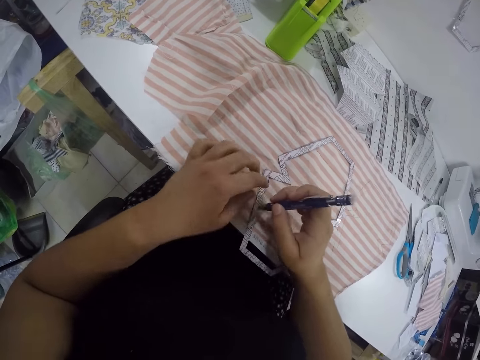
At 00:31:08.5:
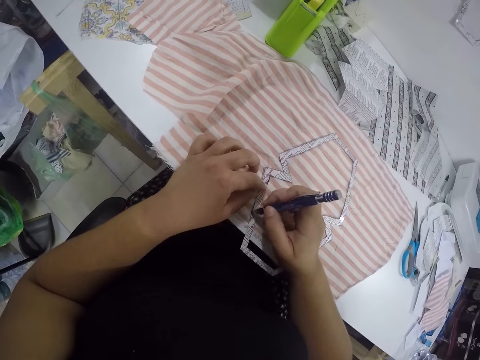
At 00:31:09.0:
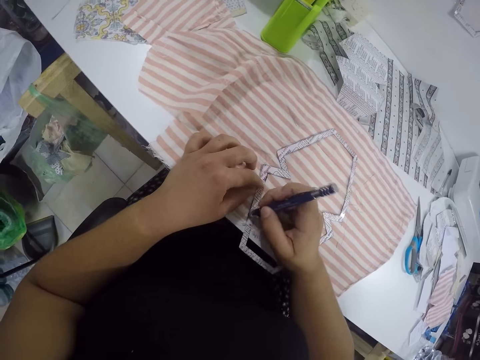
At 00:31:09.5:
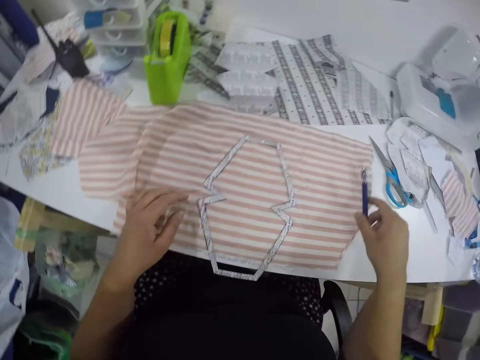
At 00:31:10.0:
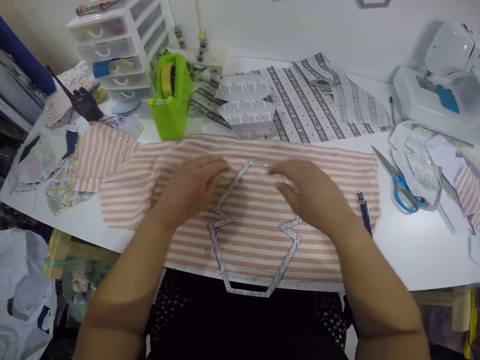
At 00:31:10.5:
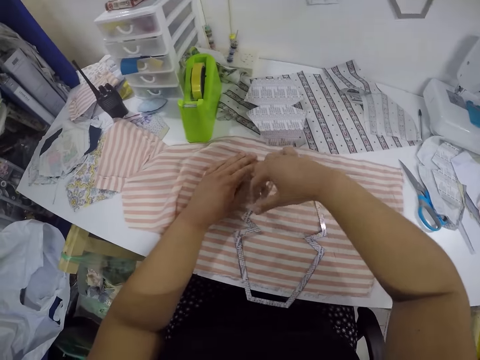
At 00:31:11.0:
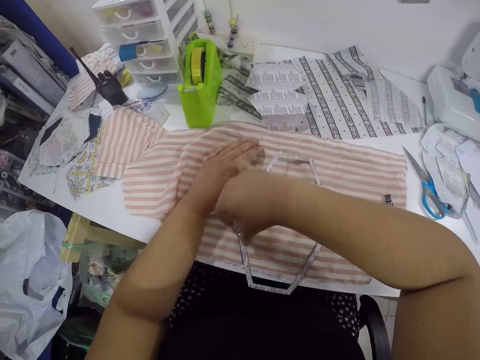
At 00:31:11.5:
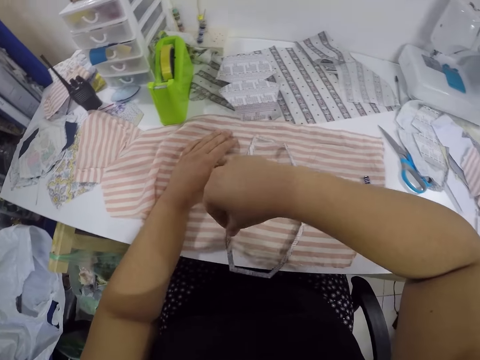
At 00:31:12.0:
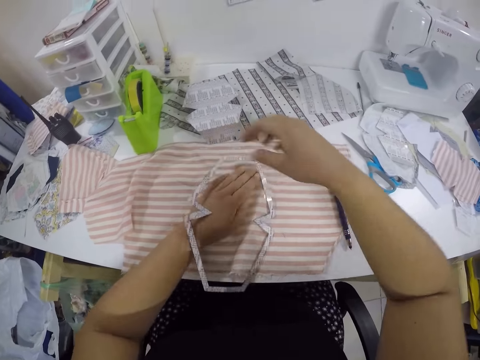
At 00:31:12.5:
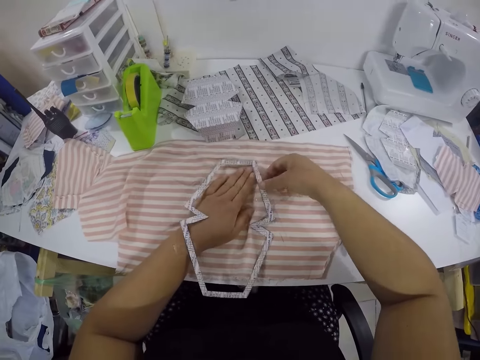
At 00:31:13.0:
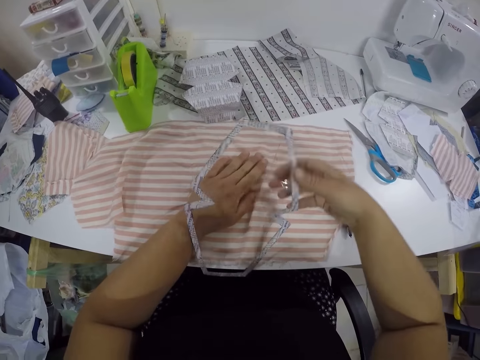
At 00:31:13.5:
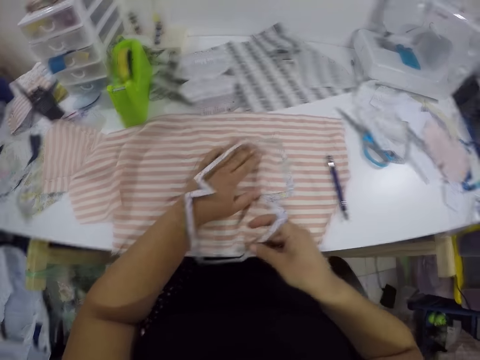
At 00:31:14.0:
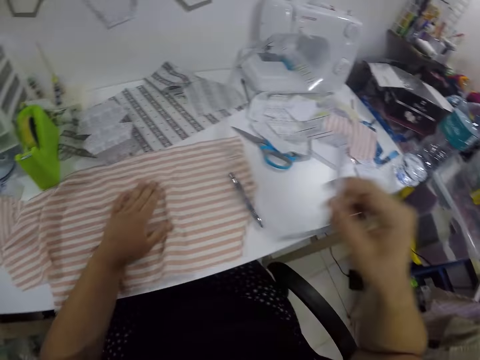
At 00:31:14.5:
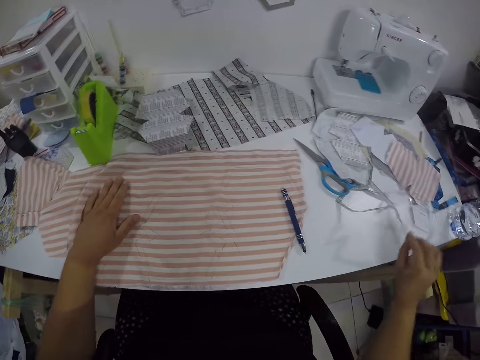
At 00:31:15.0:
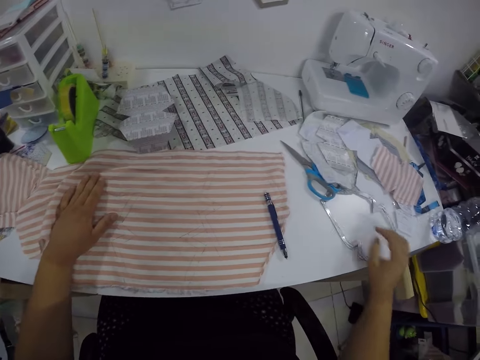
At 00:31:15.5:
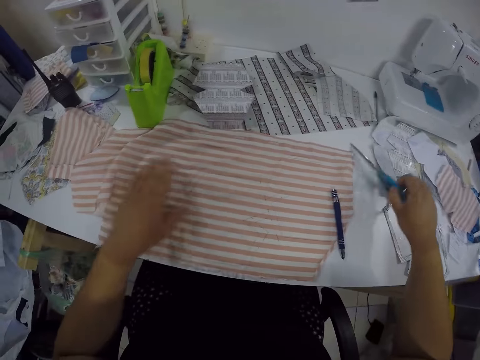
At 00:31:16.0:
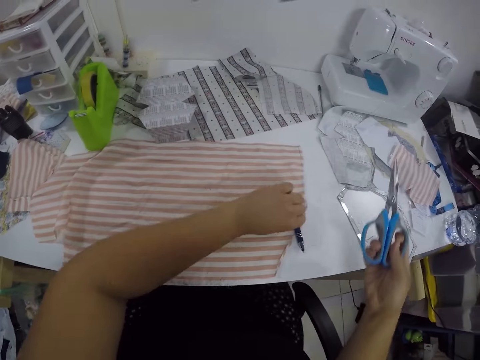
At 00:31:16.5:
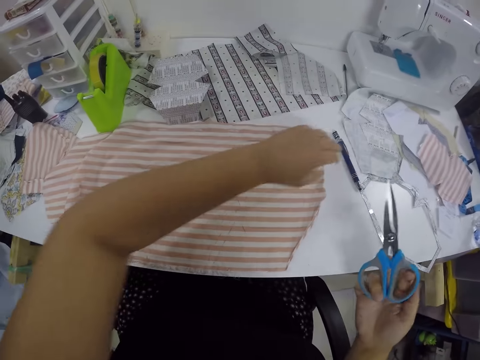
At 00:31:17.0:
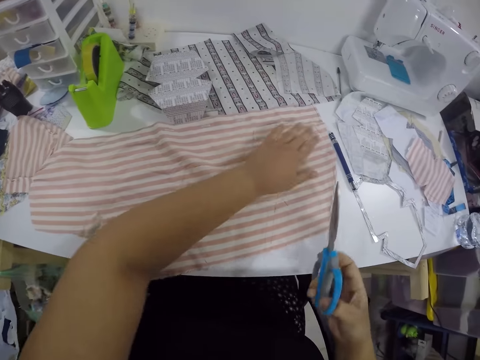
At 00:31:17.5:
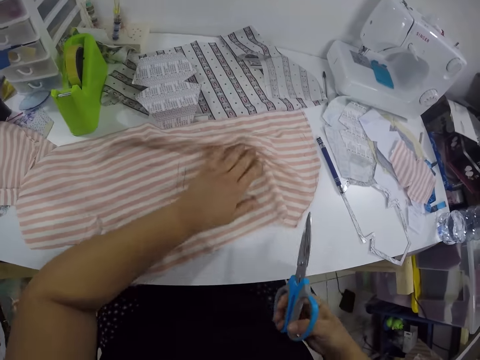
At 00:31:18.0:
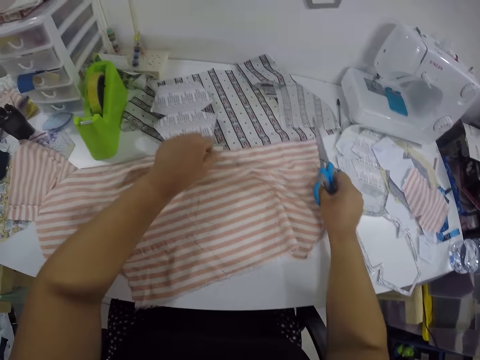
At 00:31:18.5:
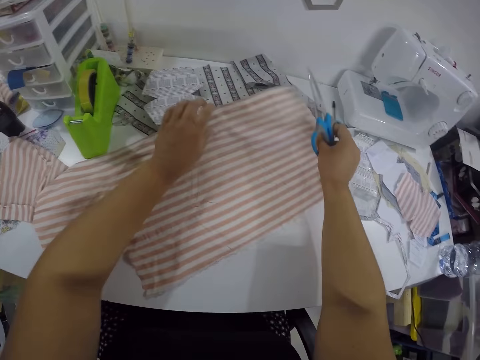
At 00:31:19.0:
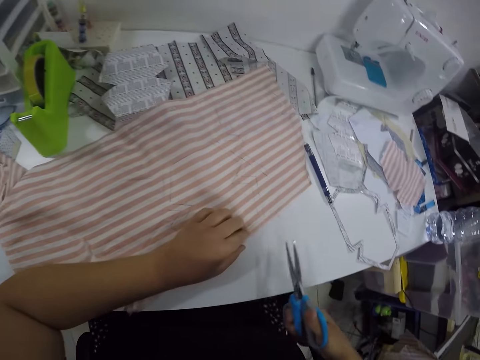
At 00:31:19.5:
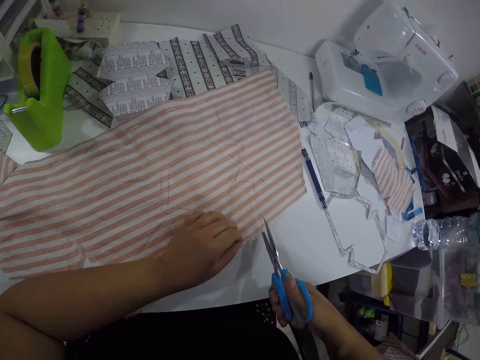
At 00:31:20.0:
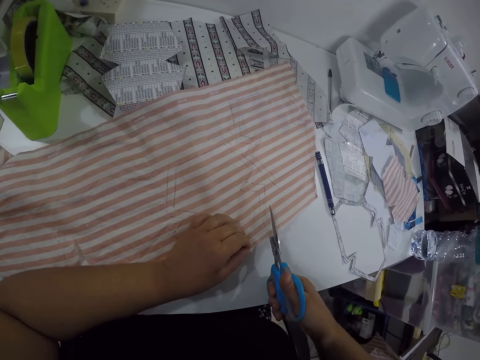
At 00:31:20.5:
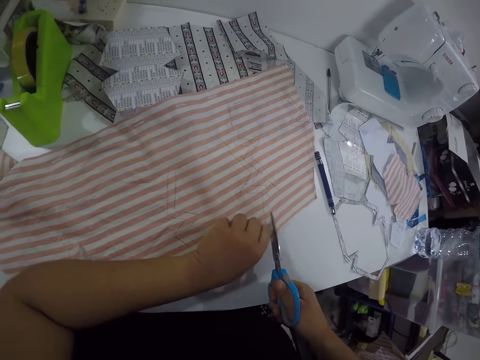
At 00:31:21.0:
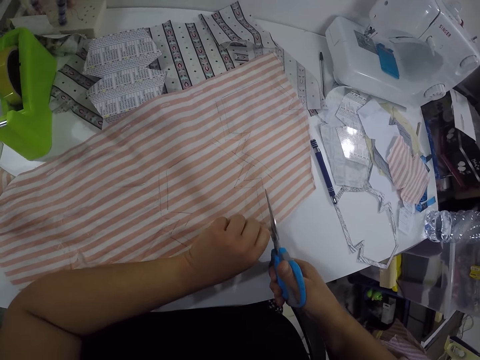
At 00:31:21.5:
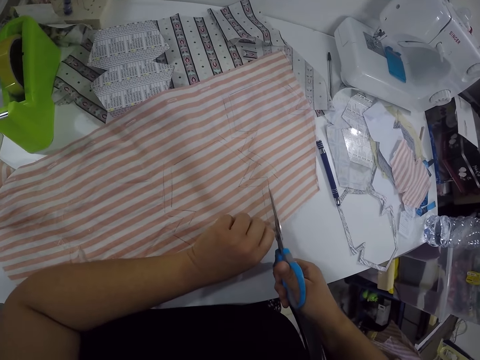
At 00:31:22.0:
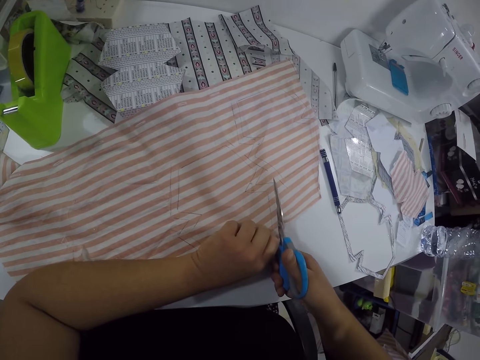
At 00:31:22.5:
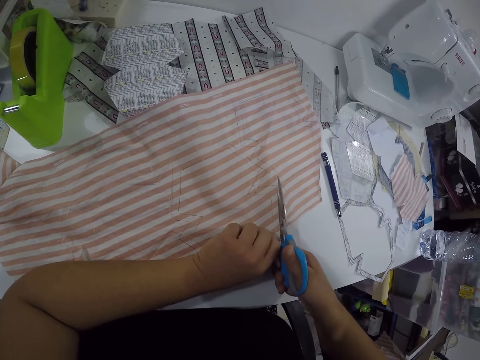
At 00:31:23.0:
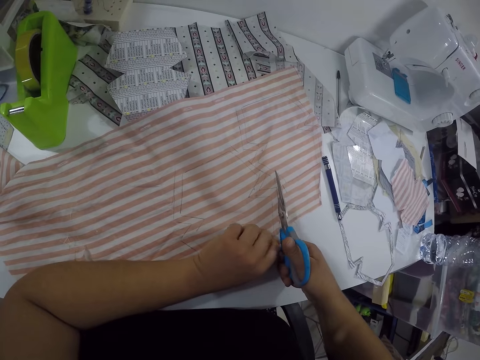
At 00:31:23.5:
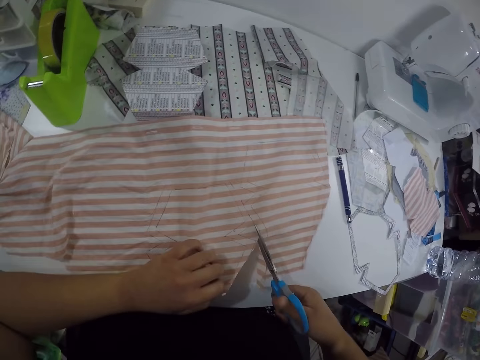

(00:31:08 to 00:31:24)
The camera wearer drops the pencil or pen in his right hand on the table. He removes the piece of cut out paper on the fabric or cloth with his right hand. He drops the piece of cut out paper in his right hand on the table. He picks up the pair of scissors on the table with his right hand. He shifts the pen from the cloth to the table. He adjusts the fabric on the table with his left hand. He cuts the fabric in his left hand with the pair of scissors in his right hand.

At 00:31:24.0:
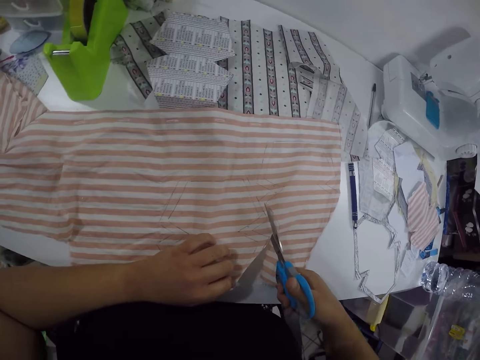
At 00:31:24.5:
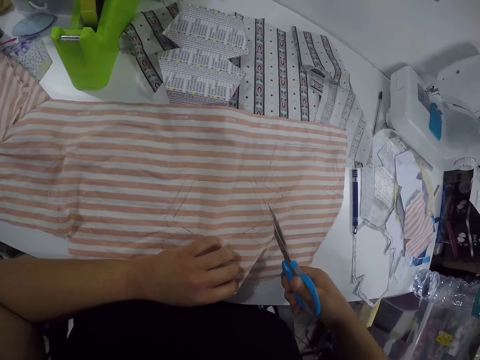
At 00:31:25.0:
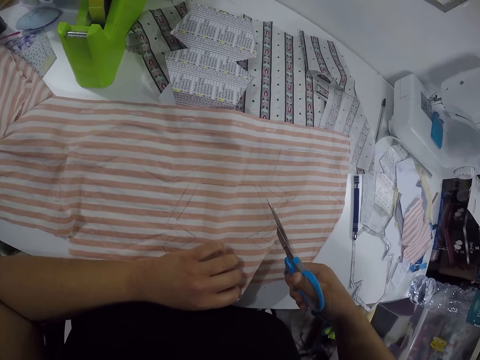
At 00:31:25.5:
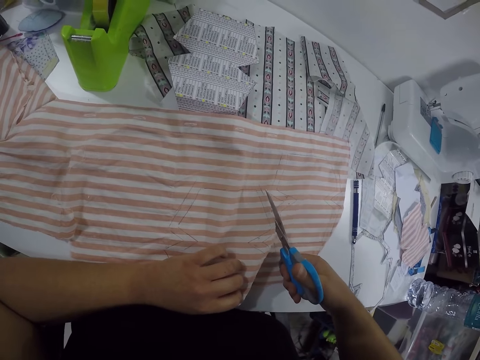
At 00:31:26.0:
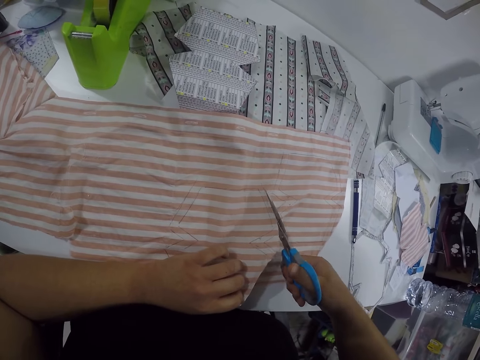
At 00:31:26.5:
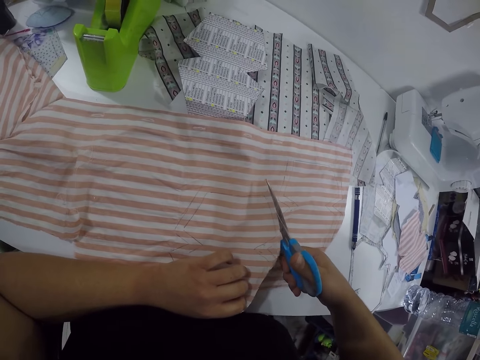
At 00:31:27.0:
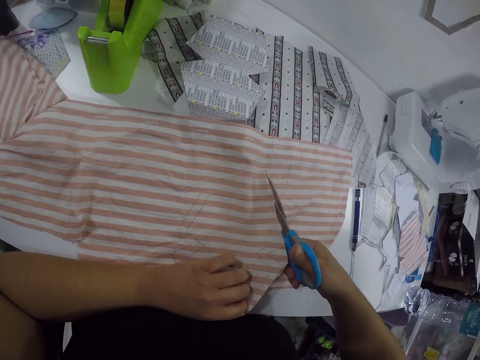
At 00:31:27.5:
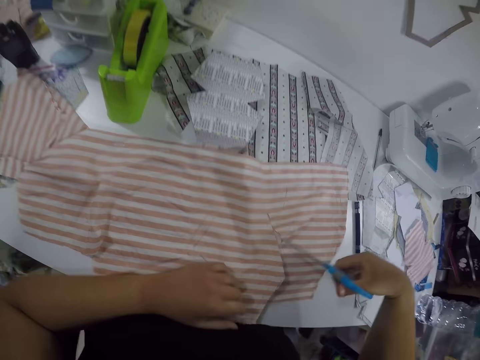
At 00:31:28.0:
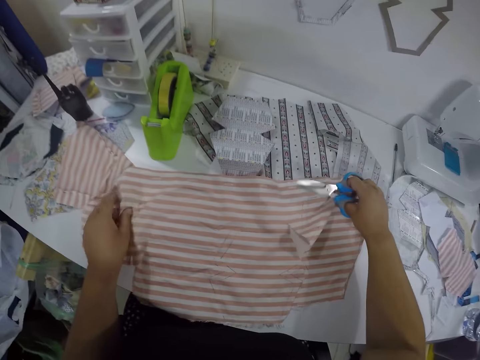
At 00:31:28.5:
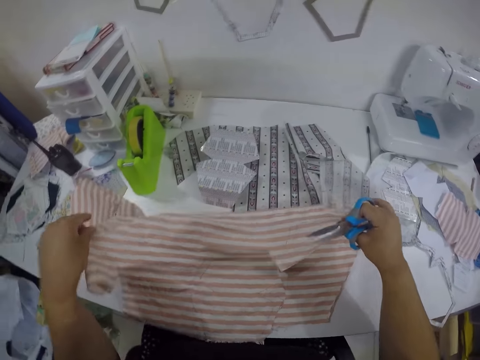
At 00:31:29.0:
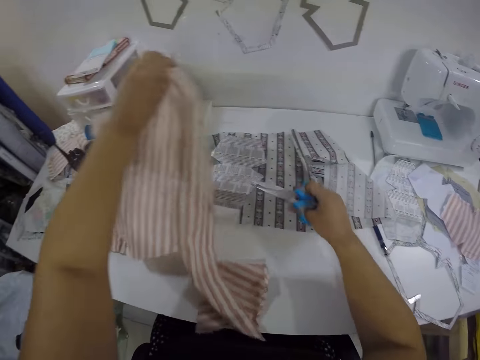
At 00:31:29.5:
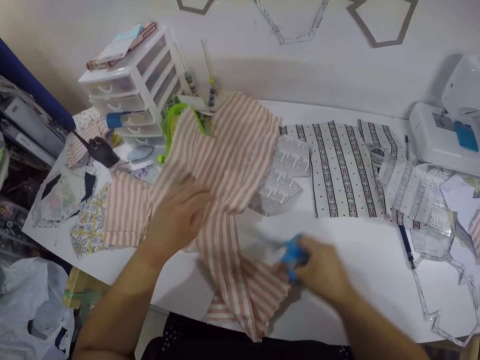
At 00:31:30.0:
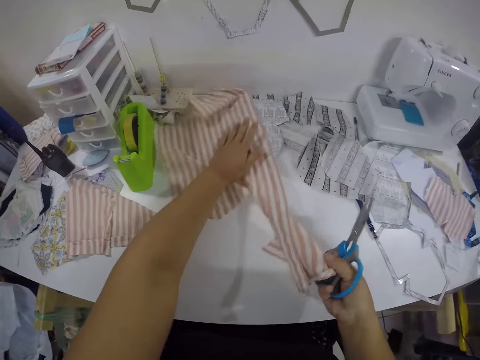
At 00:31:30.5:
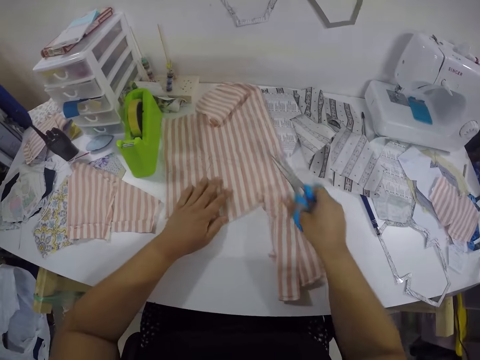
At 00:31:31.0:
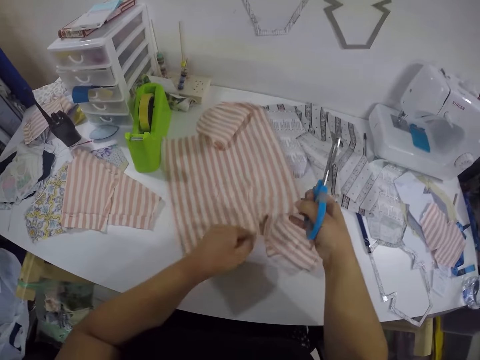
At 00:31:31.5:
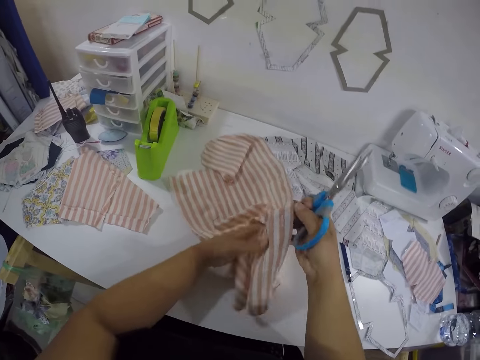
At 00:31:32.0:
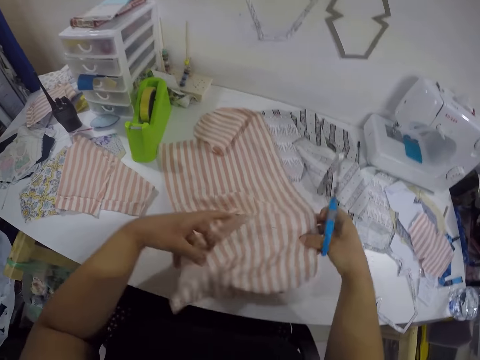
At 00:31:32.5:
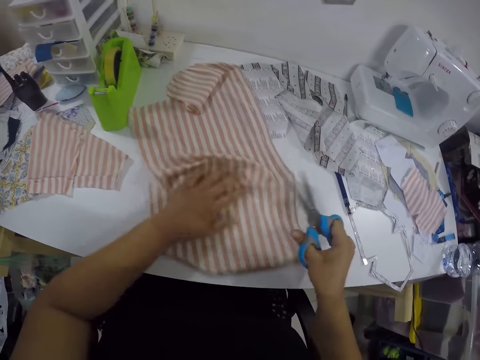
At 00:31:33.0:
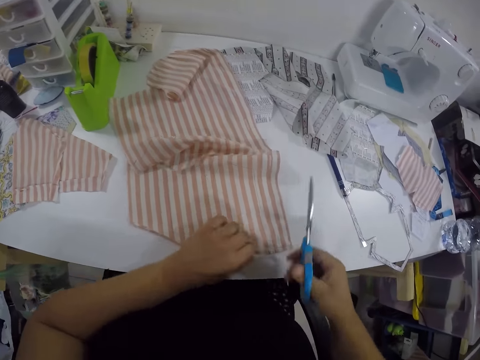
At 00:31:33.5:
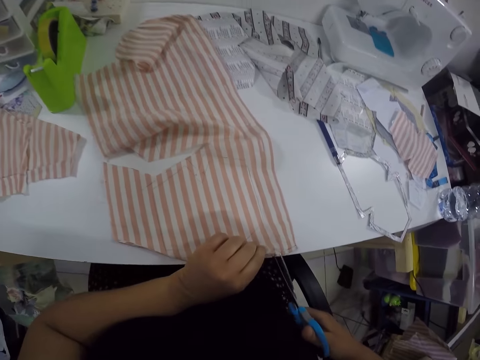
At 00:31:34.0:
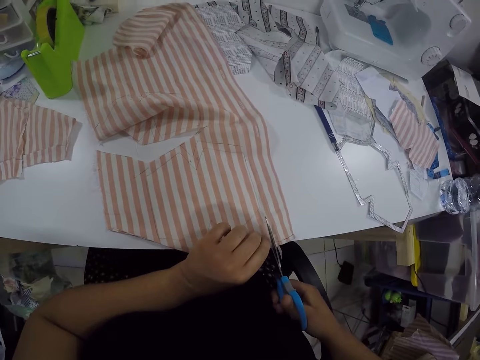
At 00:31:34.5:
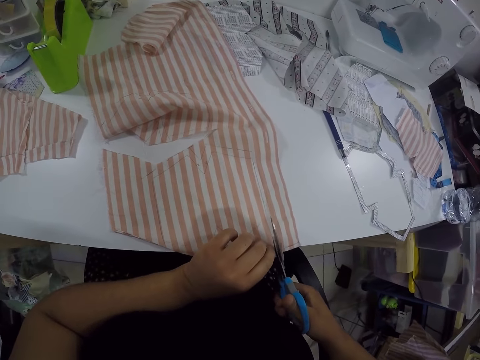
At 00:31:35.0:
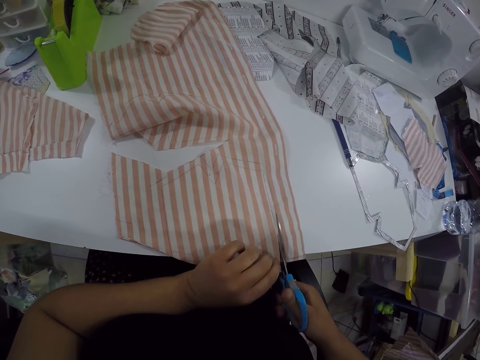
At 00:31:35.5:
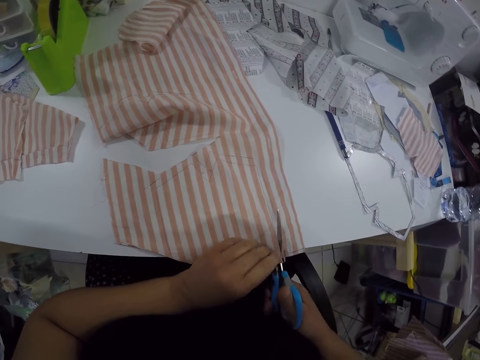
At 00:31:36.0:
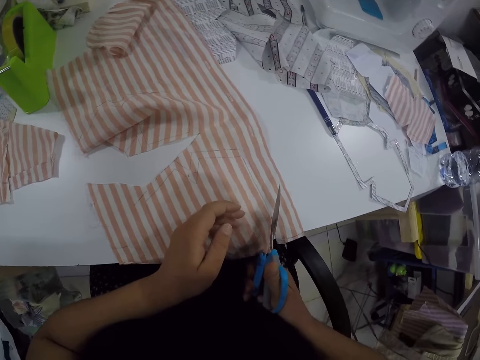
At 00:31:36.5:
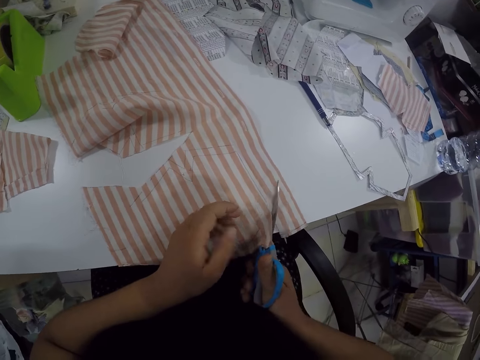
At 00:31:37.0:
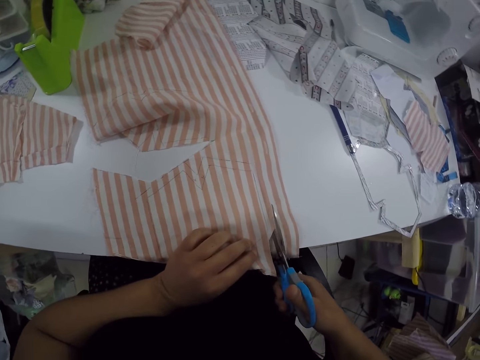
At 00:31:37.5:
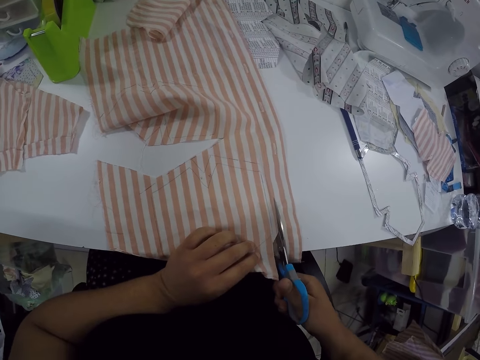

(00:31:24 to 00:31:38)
The camera wearer adjusts a piece of cloth on the table with both hands. She adjusts the piece of cloth on the table with both hands again. She places her left hand on the piece of cloth. She cuts the piece of cloth with the scissors in her right hand.
